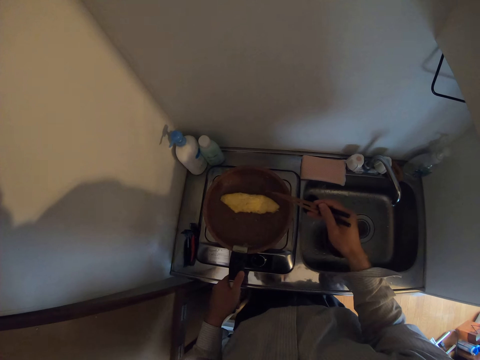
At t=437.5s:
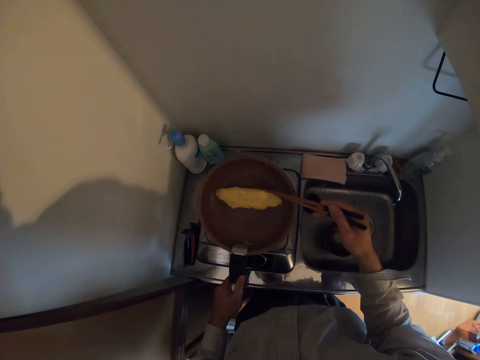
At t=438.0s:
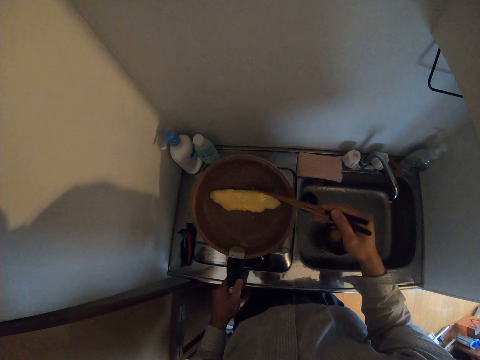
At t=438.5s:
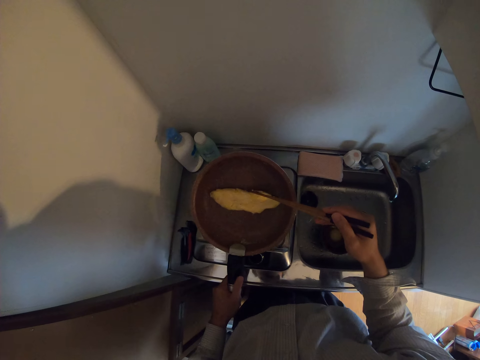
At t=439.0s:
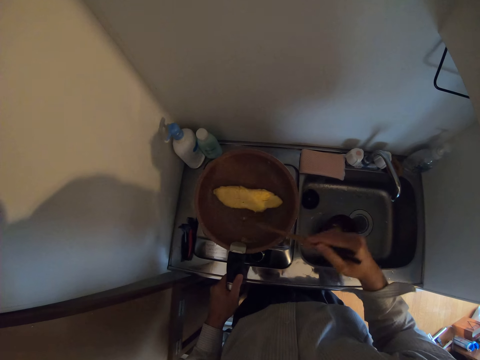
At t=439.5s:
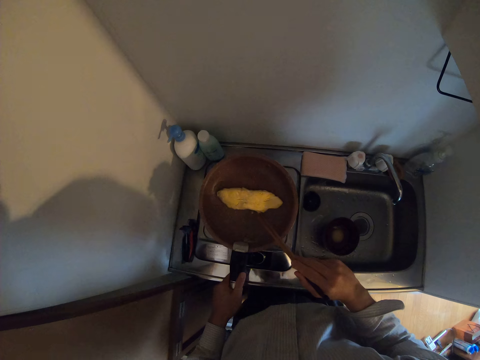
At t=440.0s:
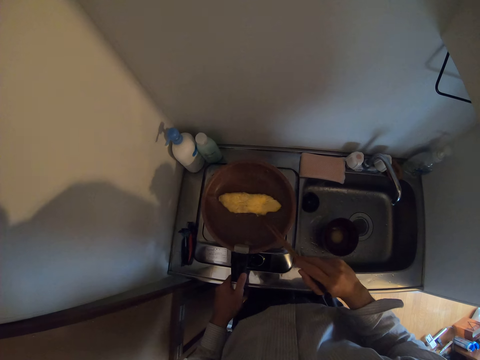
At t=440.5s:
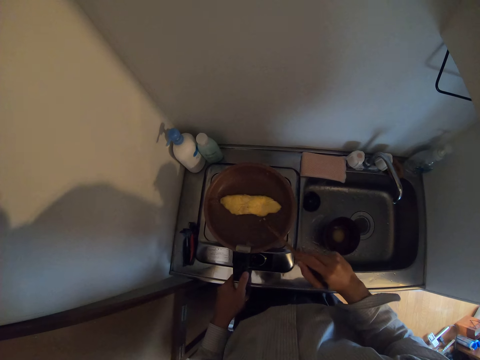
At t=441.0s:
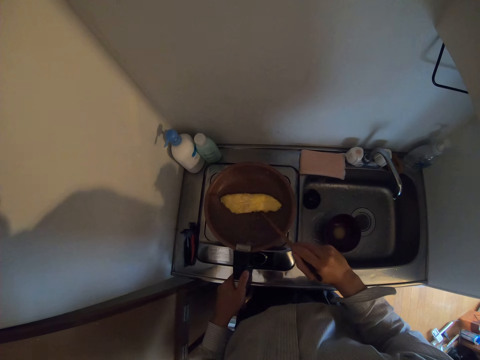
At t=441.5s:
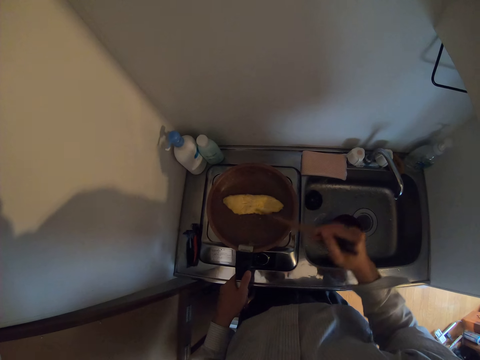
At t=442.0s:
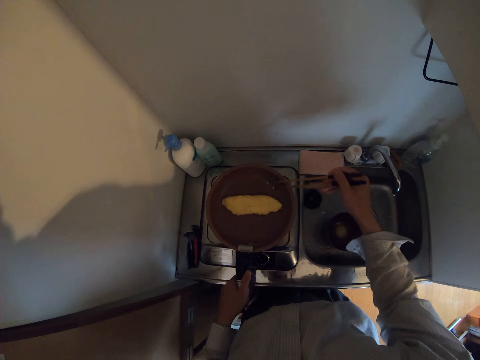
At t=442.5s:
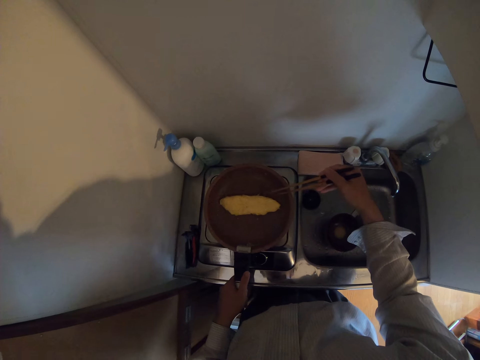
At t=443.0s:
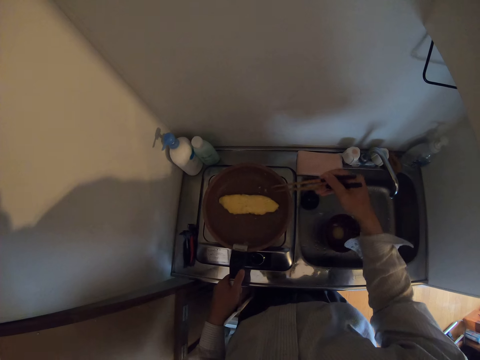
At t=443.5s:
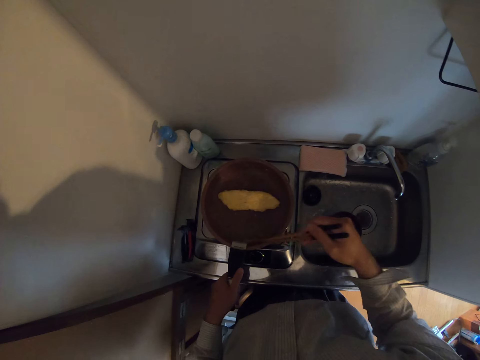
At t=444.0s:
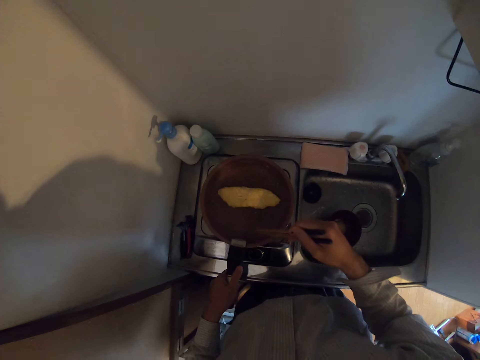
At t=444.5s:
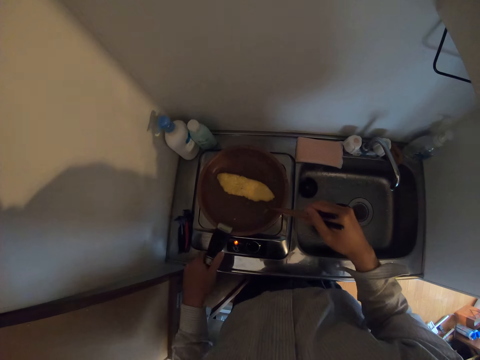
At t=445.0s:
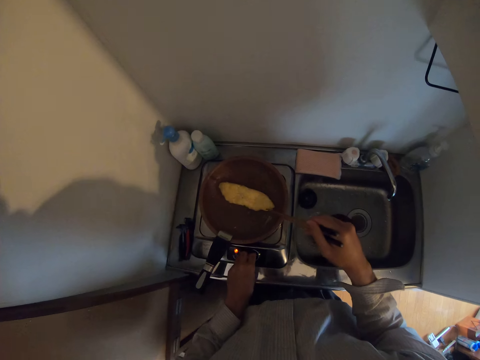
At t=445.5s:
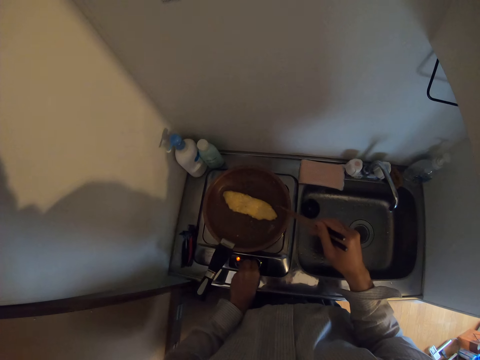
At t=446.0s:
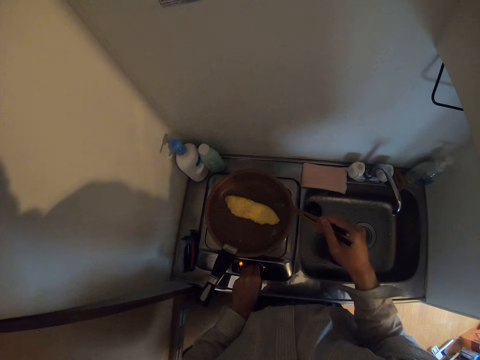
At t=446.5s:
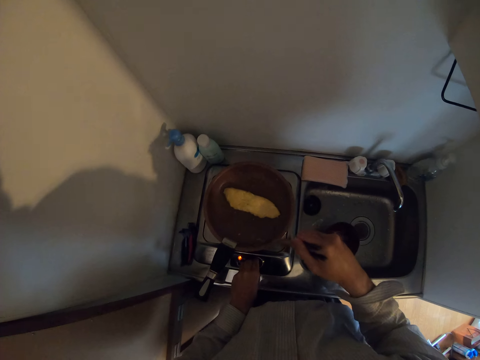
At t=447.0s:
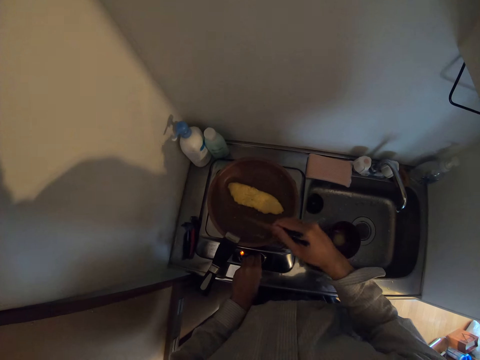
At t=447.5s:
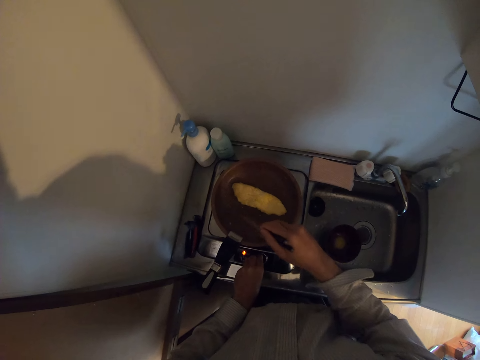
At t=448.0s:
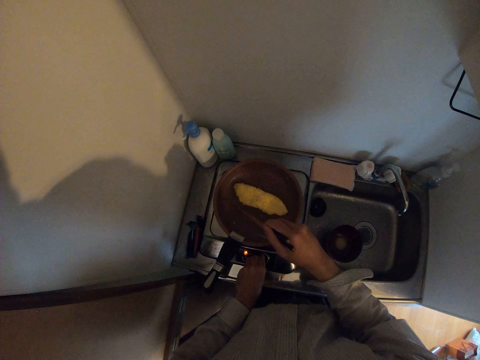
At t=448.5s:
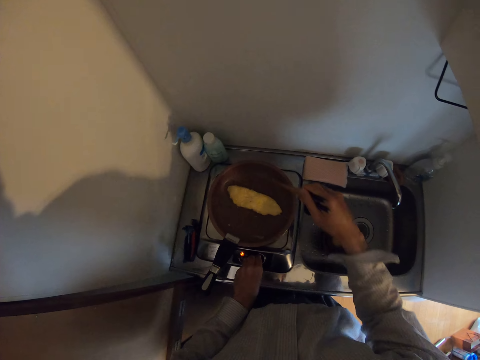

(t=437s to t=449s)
The camera wearer stares at the pan. He lifts the frypan from the stove. He pushes on the omelette with the chopsticks. He places the pan on the burner. He pushes on the omelette with the chopsticks. He moves his hand towards him. He rotates the chopsticks in the pan. He pushes the pan backwards. He moves his hand forwards. He turns off the stove. He holds the knob on the stove. He stares at the pan. He moves his hand forwards. He rotates the chopsticks in the pan.

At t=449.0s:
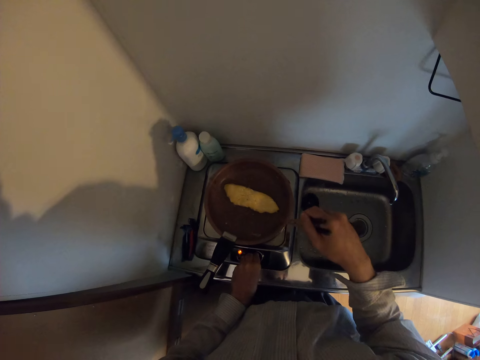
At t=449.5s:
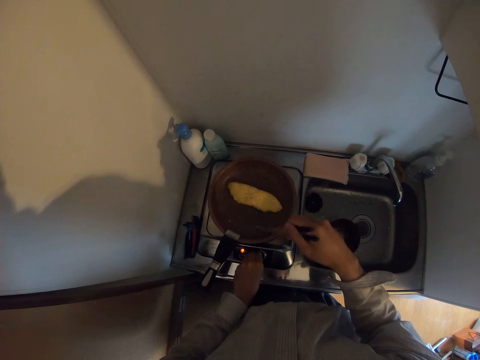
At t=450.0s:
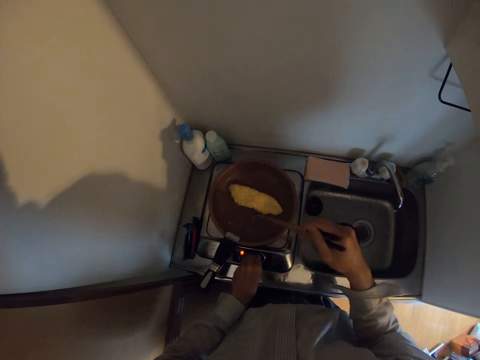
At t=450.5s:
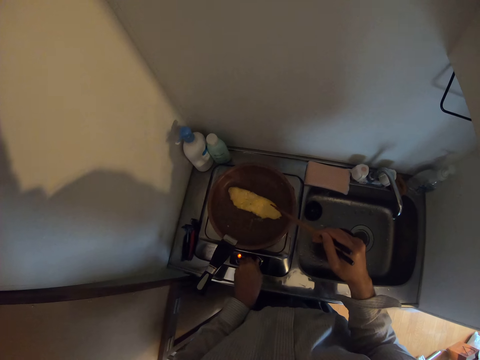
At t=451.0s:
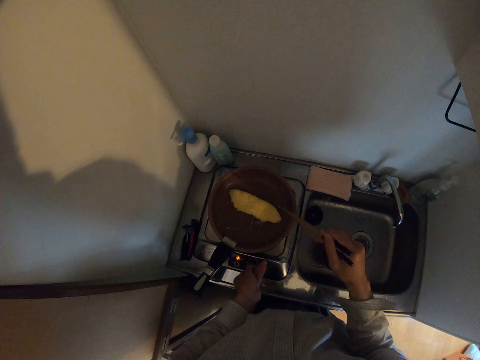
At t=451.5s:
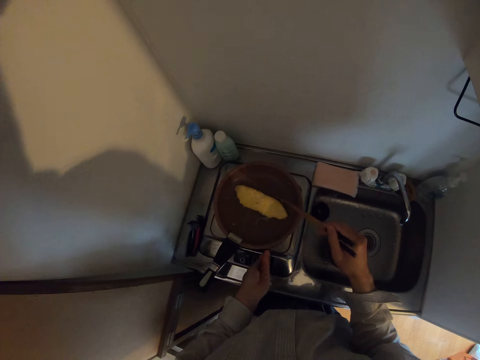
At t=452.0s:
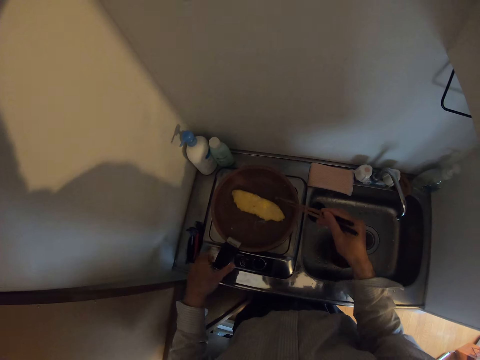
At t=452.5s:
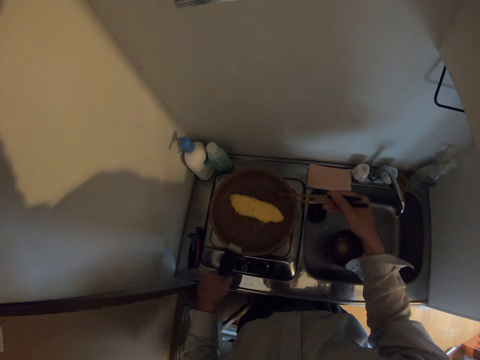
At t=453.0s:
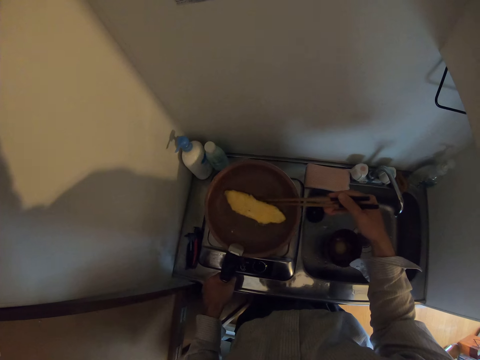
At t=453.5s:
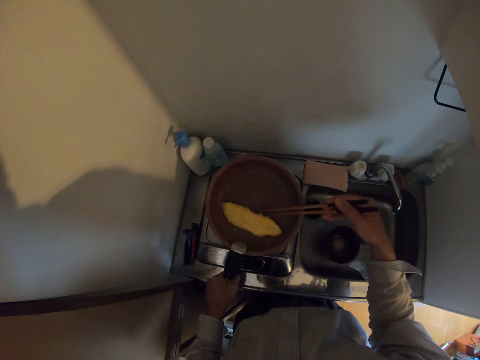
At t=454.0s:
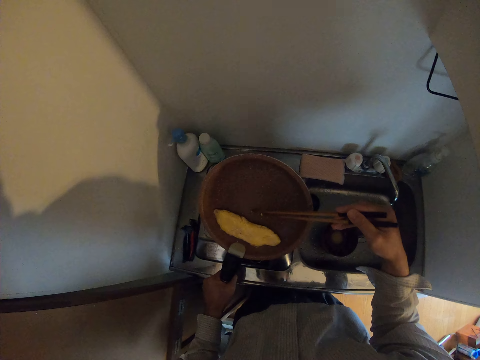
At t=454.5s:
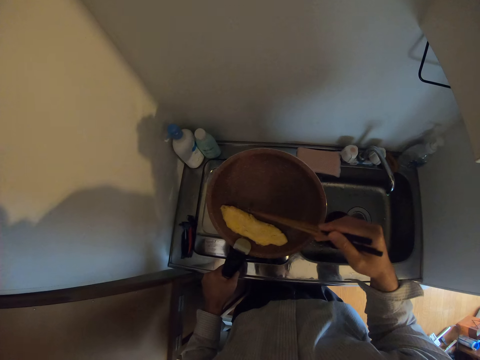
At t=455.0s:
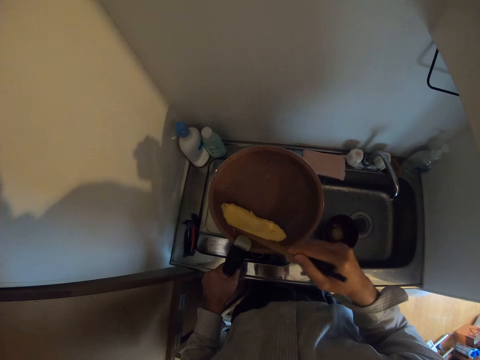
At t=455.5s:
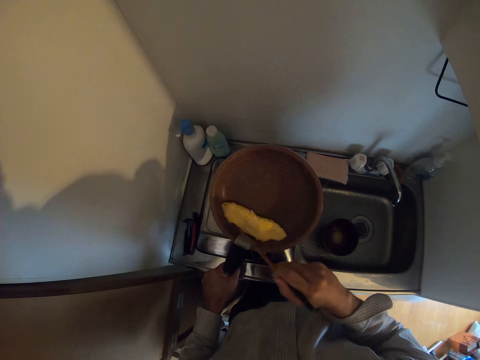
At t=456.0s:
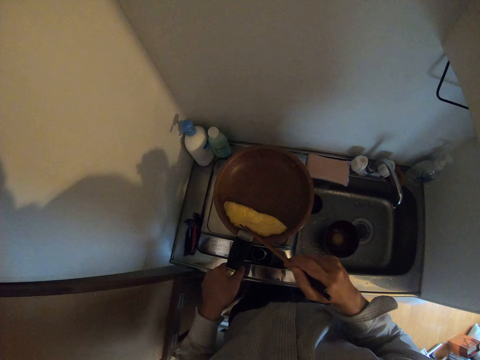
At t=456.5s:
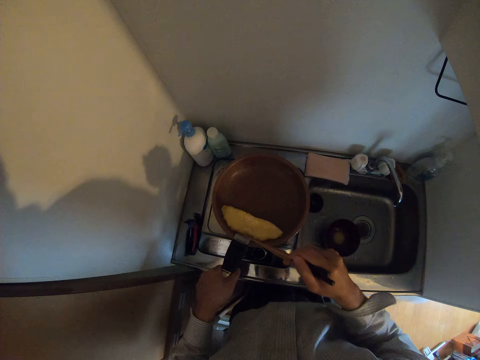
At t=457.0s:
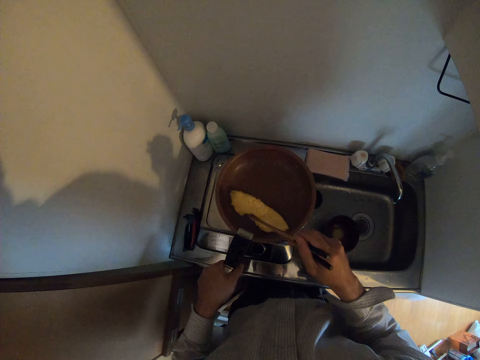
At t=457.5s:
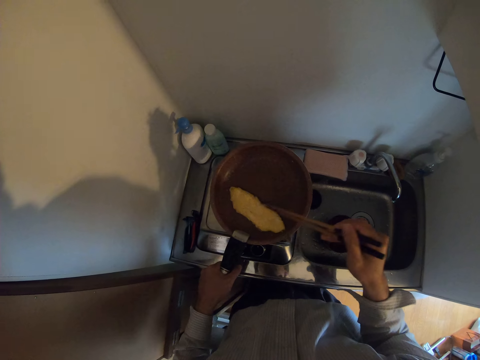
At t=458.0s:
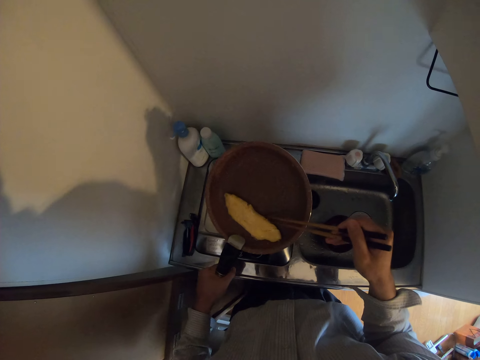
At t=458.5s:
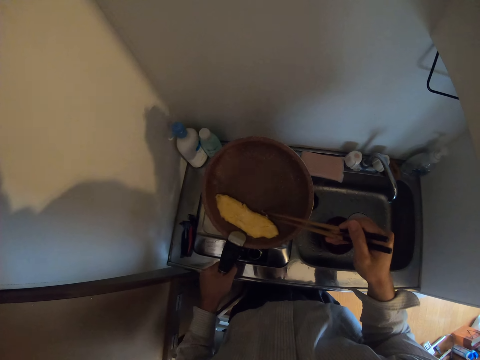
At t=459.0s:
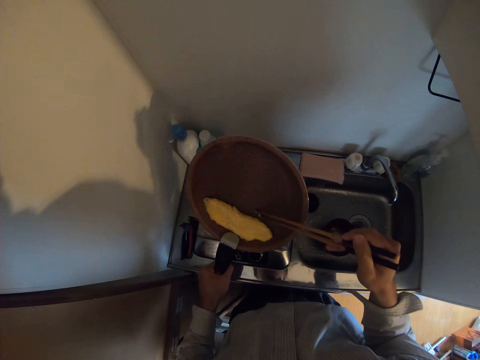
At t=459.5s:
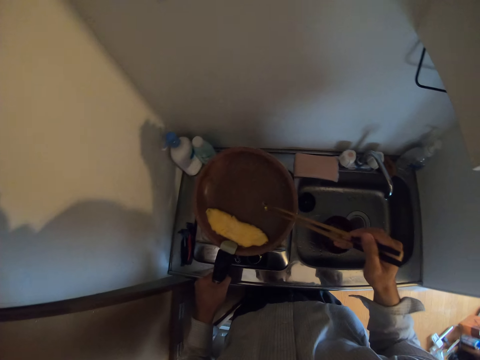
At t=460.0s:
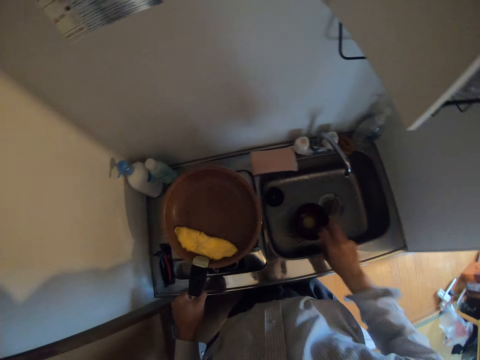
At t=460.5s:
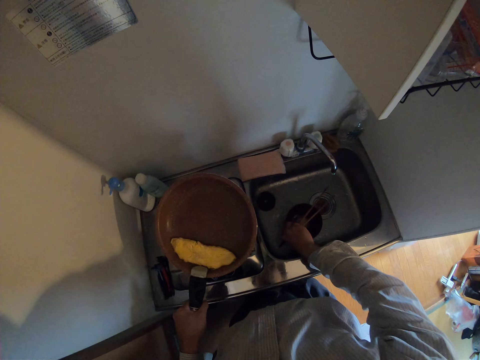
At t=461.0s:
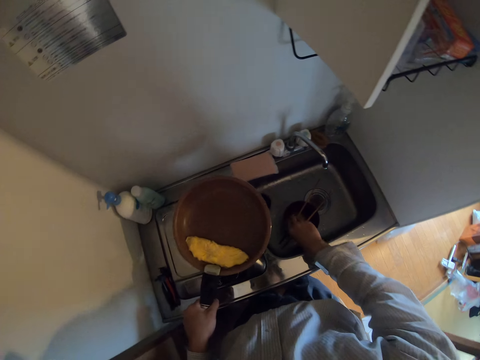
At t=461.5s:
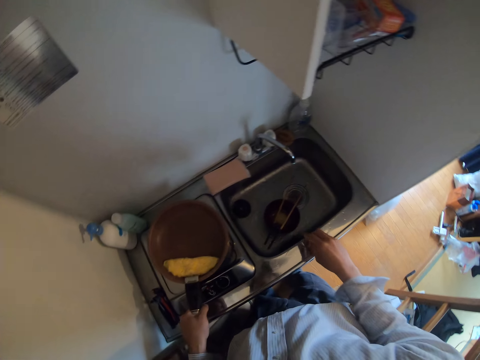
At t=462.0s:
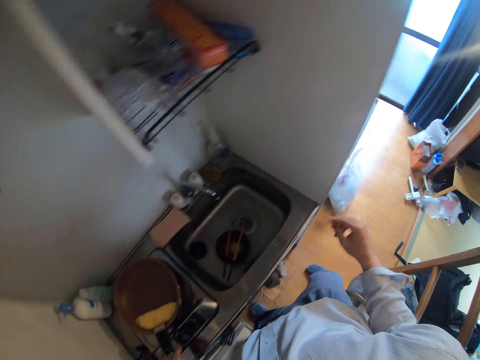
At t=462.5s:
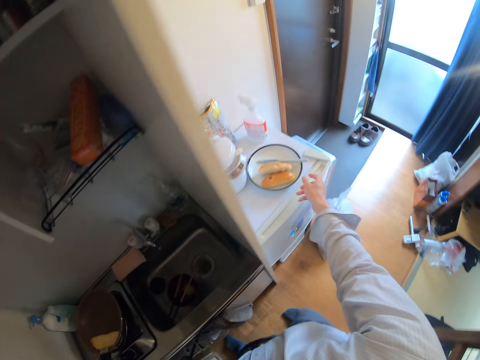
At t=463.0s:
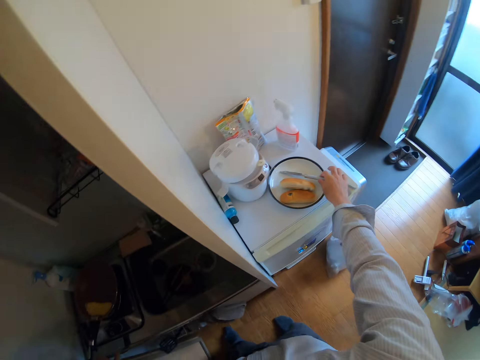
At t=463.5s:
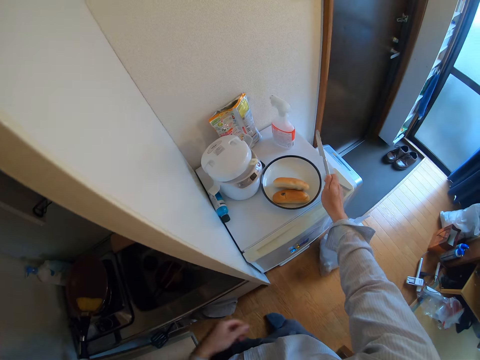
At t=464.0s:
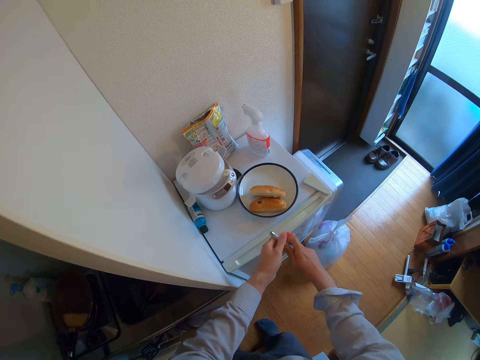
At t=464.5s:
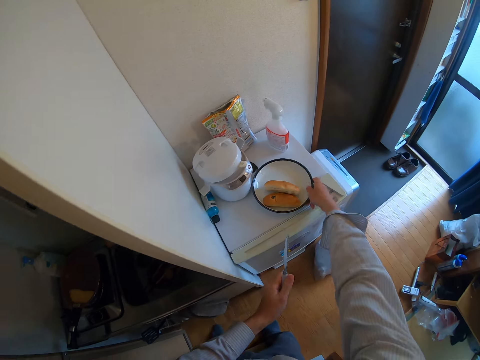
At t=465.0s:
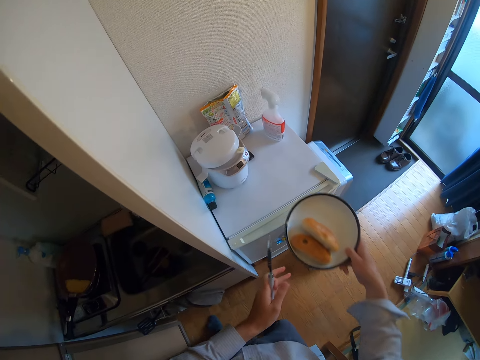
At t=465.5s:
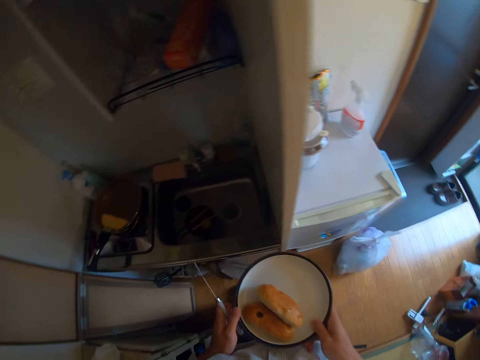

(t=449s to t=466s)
The camera wearer turns off the hot plate. He moves his hand towards the pan. He holds the pan's handle with his hand. He takes the frypan from the stove. He moves the egg or omelette forwards in the frypan with the pair of chopsticks. He stares at the pan. He moves the omelette around with the chopsticks. He shakes the pan. He moves his hand towards the sink. He puts the pair of chopsticks in the sink. He places the frypan on the stove. He moves his hand forwards. He takes the knife in the plate on the fridge. He holds the knife with his hand. He moves his other hand towards the knife. He places the knife on his other hand. He moves his hand forwards. He takes the plate on the fridge. He holds the plate with his hand. He pulls the plate forwards with his hand. He holds the plate with both his hands. He moves his hands towards the sink.
